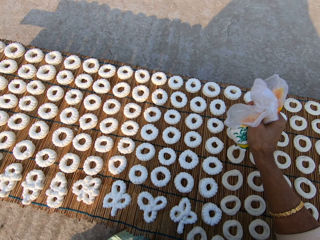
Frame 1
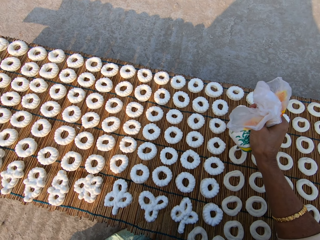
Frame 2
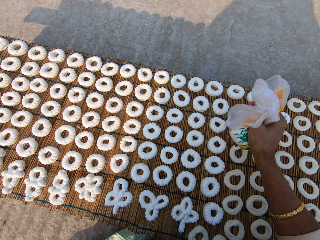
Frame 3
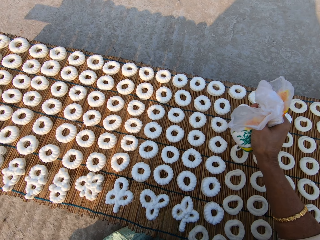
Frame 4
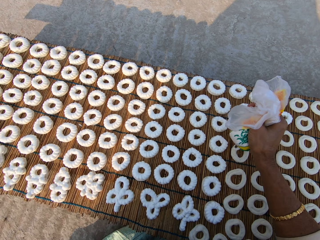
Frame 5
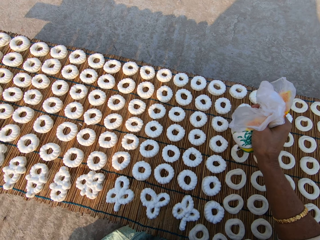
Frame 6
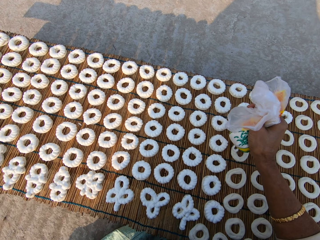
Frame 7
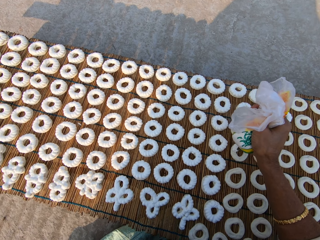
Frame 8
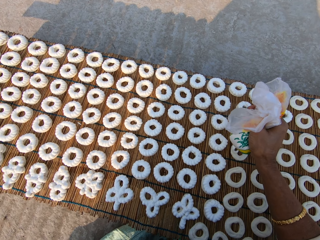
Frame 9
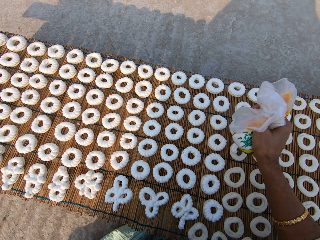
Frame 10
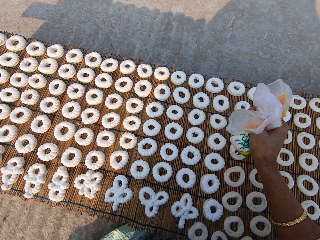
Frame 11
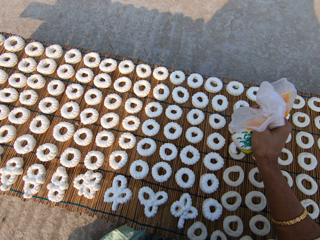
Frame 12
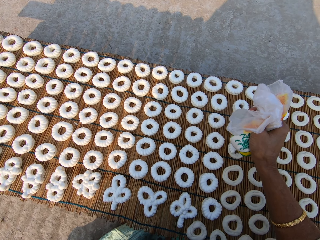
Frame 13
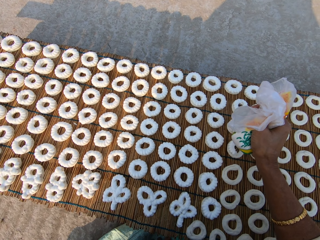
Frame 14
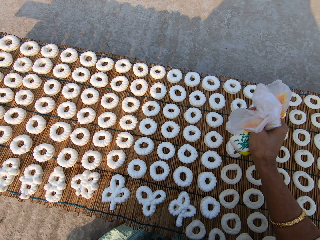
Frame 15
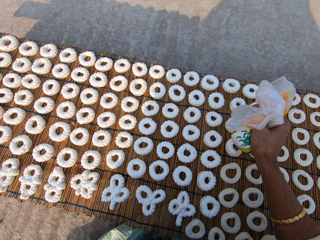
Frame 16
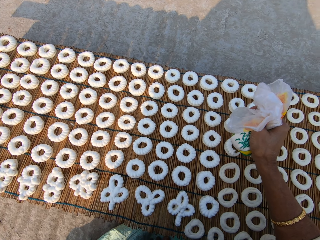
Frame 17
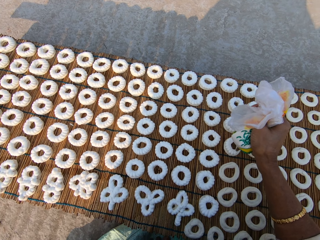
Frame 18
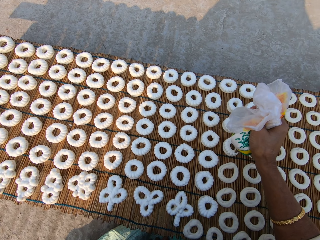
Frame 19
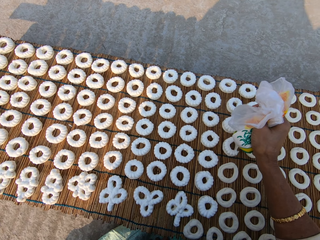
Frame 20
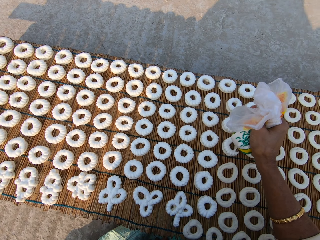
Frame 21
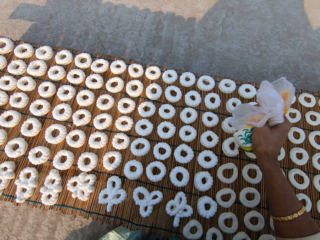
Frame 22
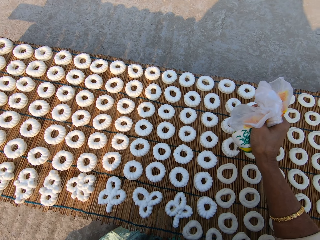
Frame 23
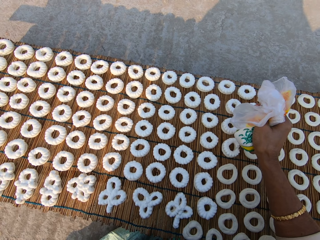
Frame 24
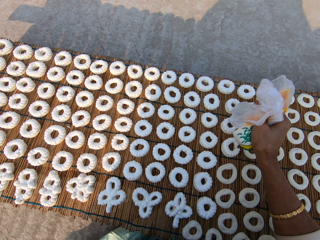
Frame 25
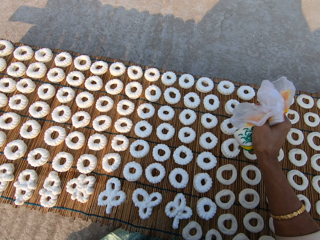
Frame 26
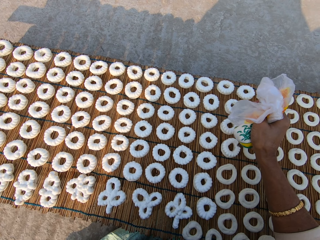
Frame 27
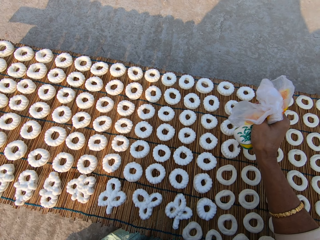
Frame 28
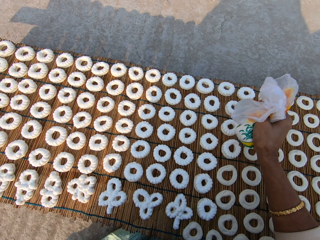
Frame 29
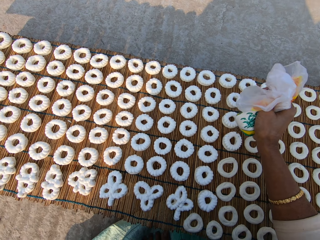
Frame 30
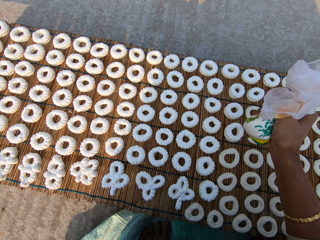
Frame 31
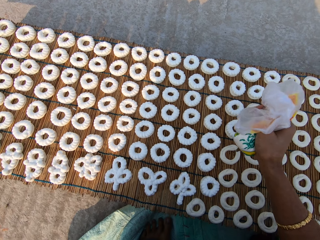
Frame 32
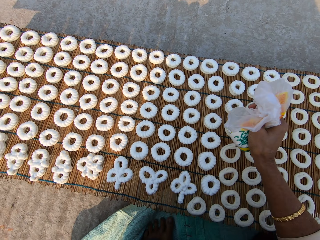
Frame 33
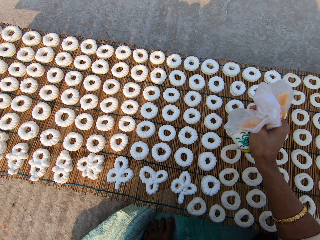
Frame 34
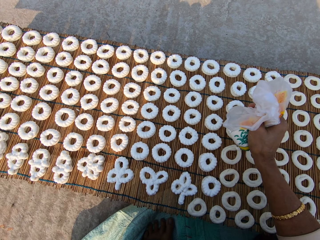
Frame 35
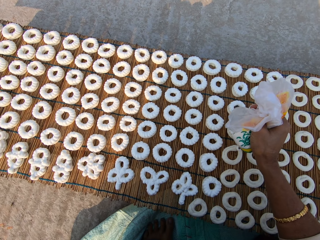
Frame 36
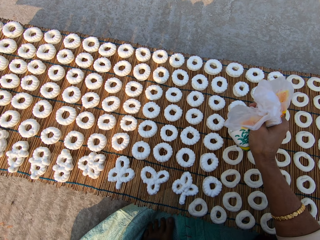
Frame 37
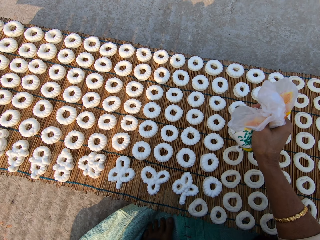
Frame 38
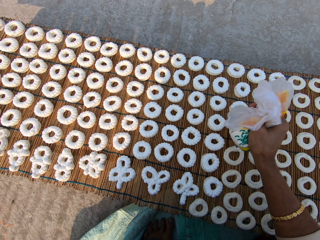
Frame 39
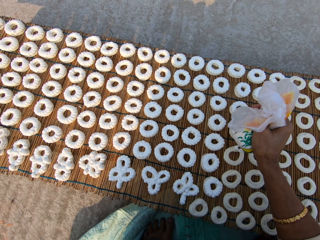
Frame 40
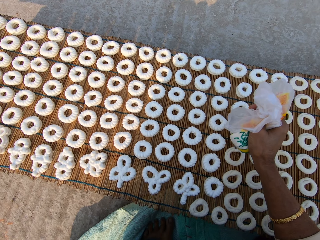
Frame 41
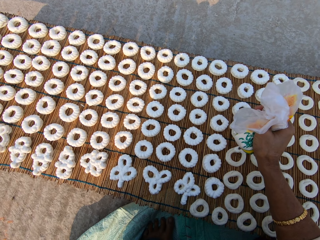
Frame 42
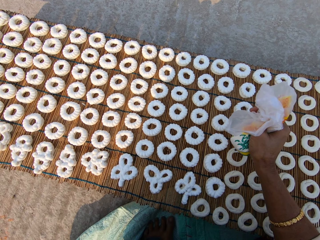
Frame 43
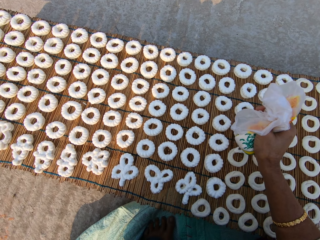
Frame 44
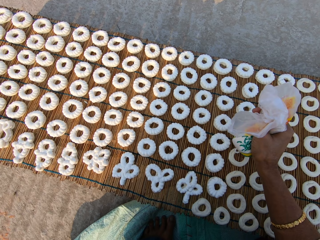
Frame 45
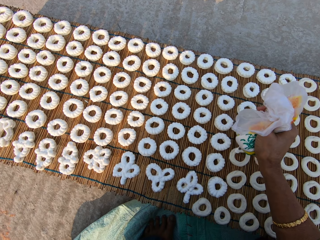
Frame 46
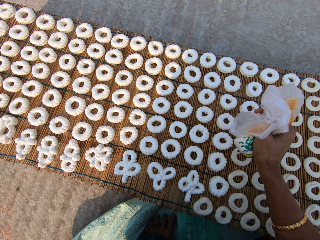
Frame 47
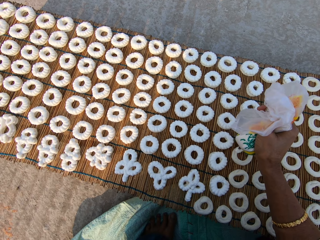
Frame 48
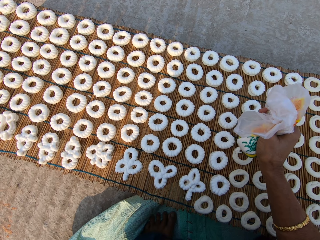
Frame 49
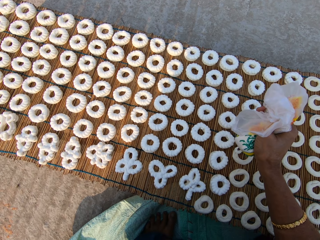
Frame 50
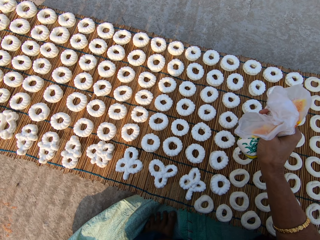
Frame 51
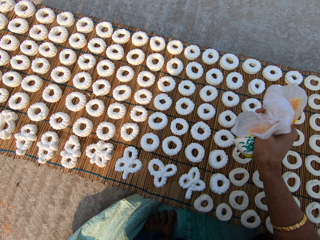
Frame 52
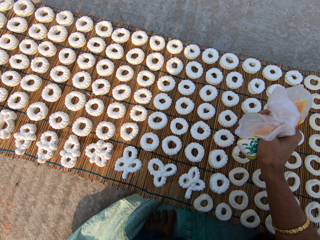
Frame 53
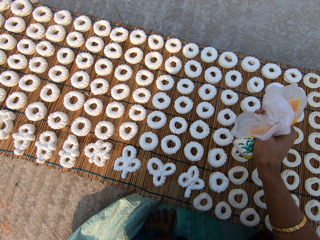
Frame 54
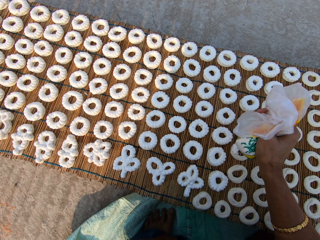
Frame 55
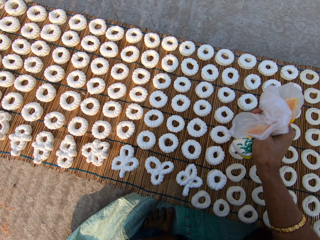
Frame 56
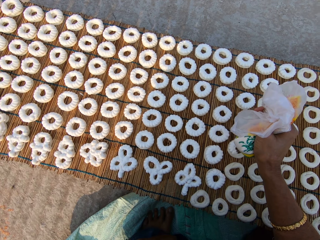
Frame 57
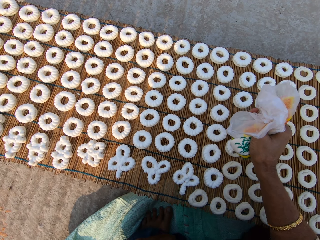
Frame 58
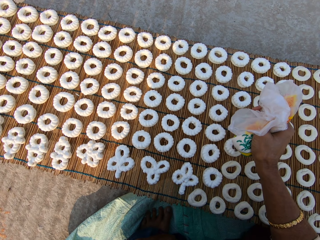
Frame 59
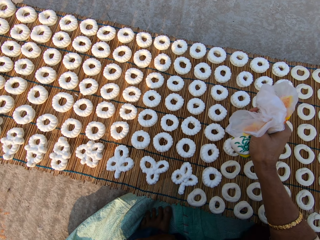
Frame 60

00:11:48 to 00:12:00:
The camera wearer applies flour paste from the plastic bag on another dough on the mat.

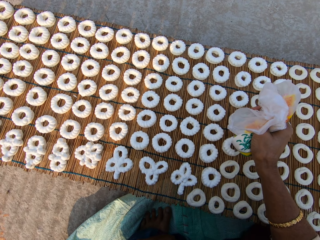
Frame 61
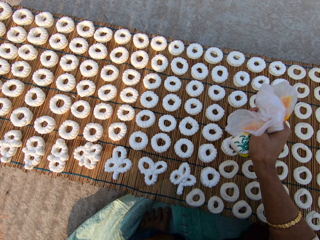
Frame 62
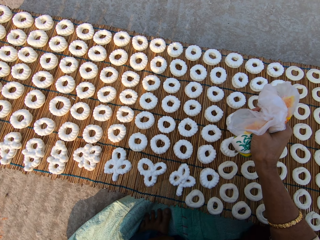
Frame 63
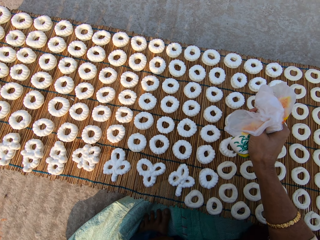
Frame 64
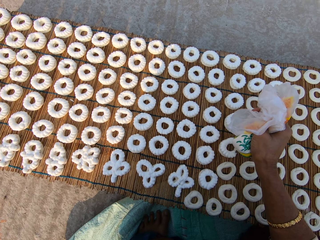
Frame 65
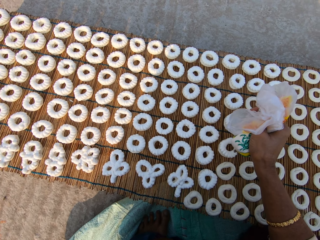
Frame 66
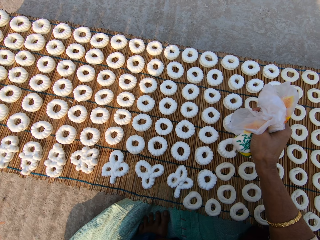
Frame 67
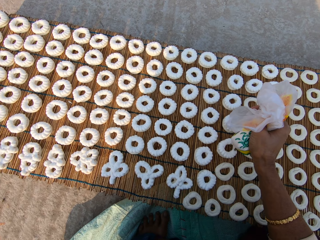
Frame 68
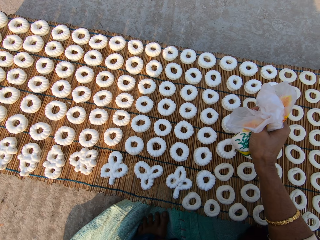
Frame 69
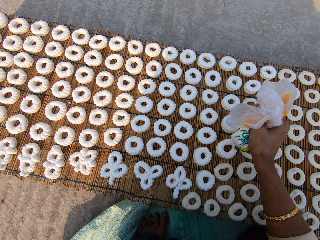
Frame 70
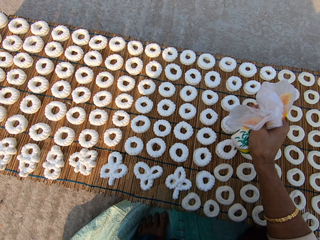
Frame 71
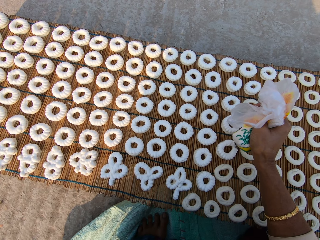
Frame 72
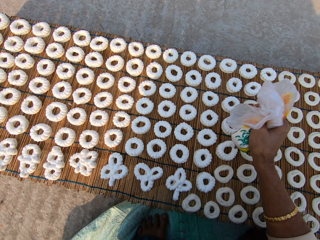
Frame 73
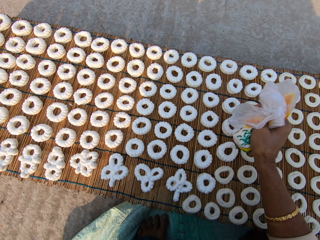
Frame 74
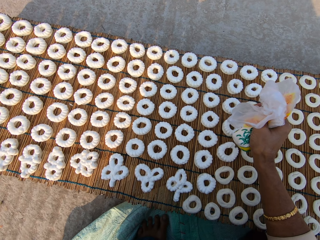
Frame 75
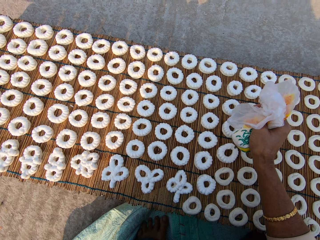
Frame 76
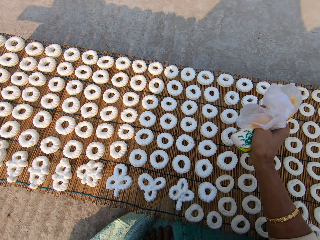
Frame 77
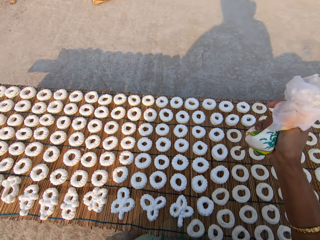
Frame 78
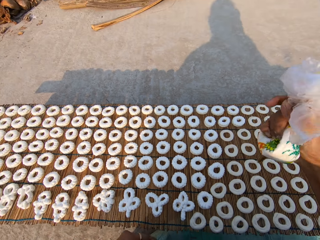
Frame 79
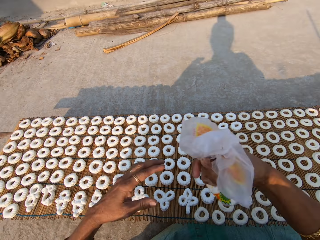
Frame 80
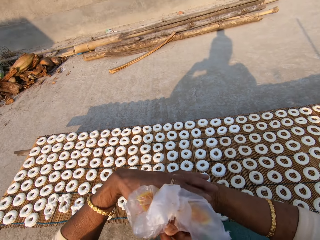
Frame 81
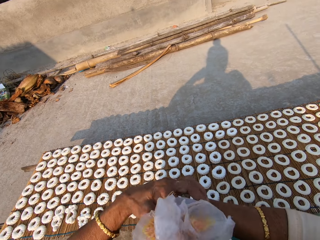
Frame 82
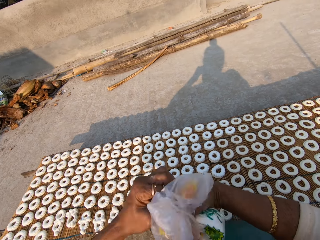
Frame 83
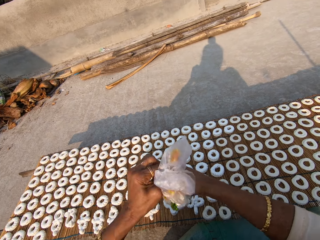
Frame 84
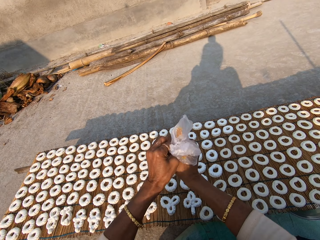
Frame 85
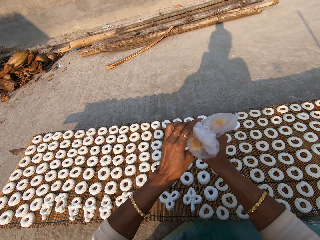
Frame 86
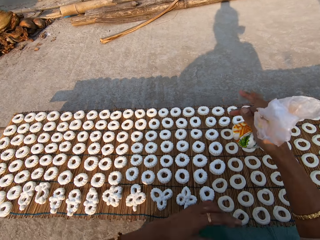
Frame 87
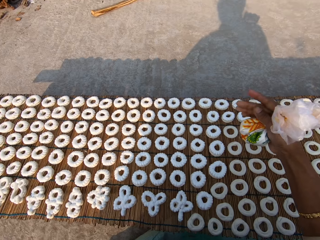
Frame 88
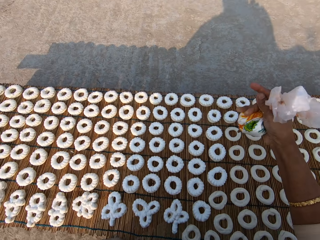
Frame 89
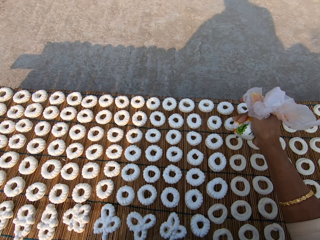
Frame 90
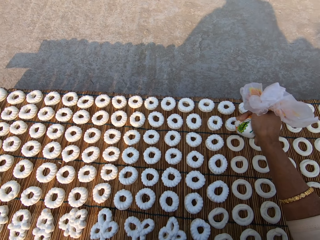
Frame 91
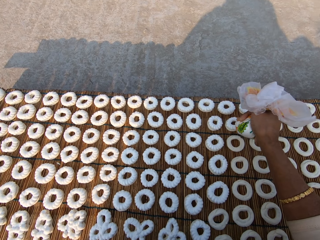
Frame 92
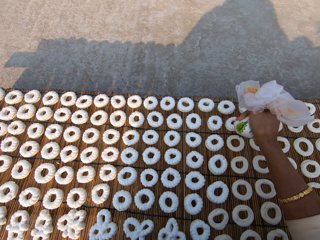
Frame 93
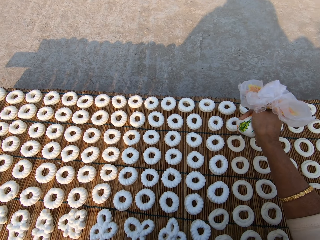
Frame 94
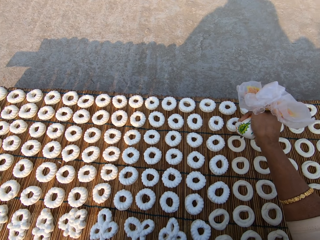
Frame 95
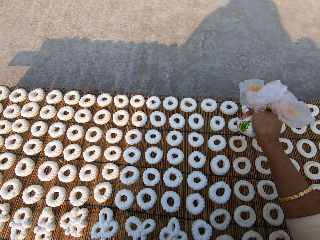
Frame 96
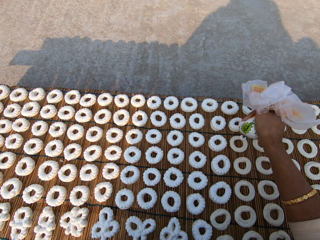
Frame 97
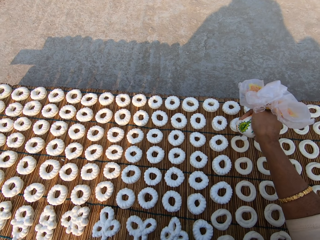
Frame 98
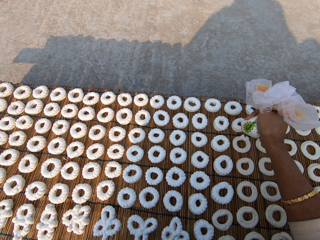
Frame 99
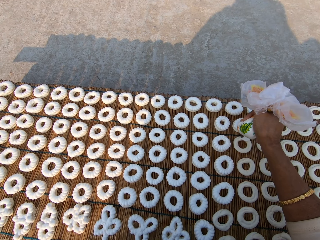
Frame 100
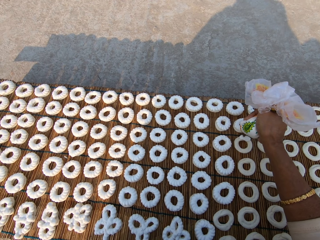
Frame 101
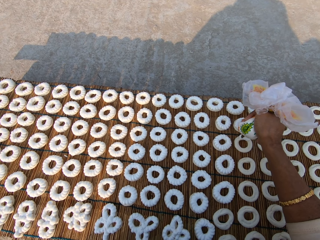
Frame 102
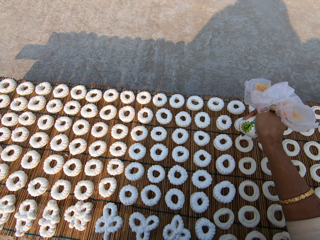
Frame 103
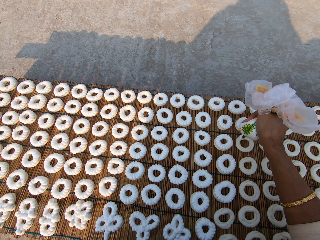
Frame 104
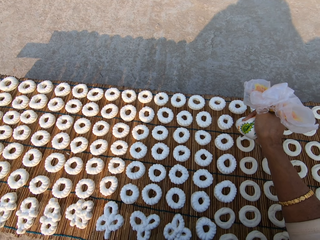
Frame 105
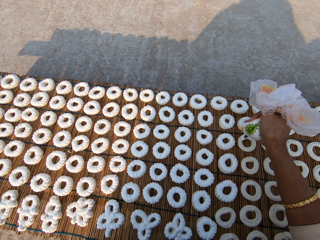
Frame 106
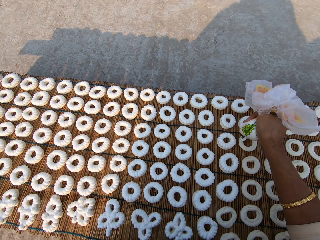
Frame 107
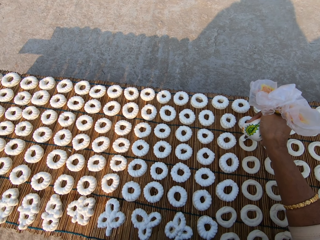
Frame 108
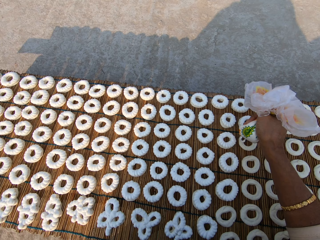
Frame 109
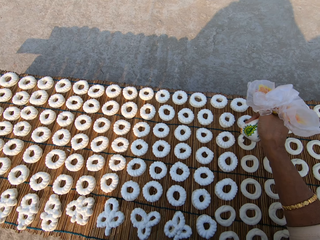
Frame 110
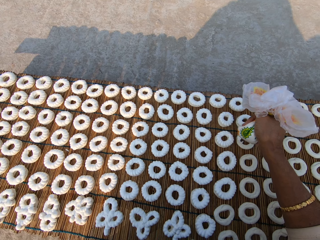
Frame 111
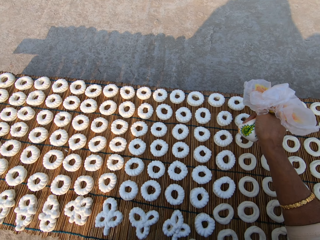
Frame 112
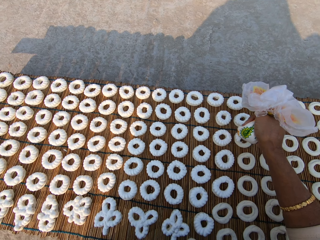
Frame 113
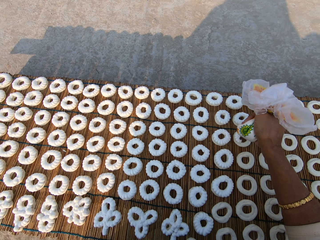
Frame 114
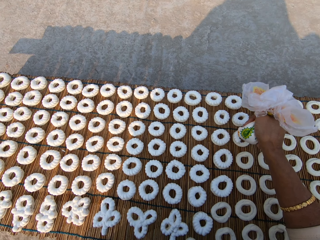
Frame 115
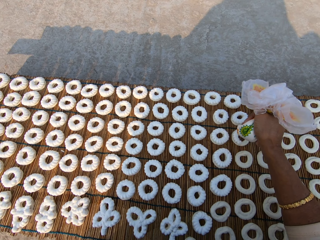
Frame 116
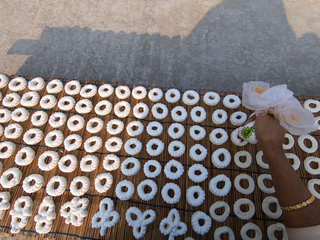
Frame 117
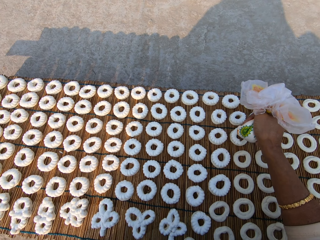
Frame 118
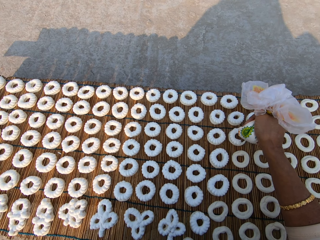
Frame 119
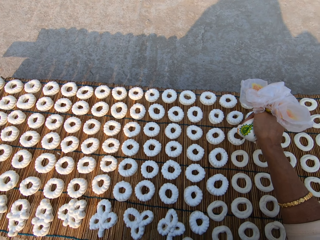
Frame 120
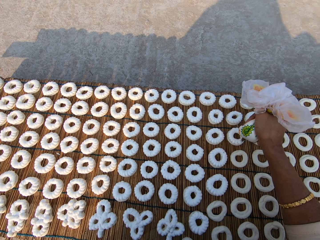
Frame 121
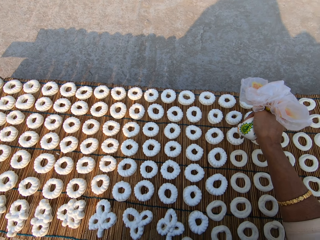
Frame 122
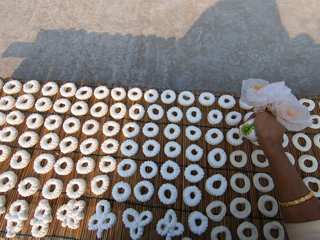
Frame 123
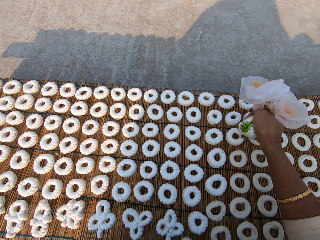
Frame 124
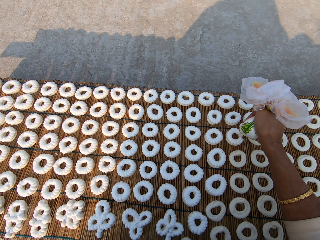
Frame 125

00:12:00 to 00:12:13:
The camera wearer tightens the paper or plastic bag with the cream. They apply flour paste from the plastic bag on another dough on the mat.
